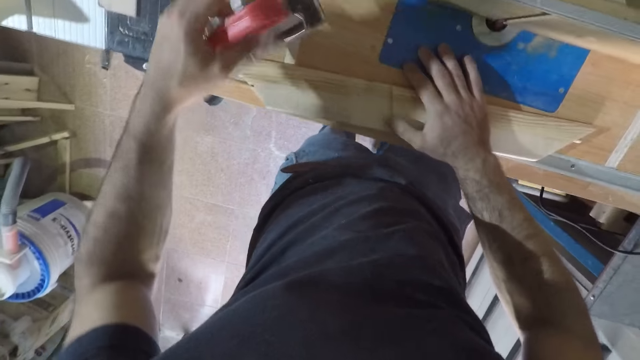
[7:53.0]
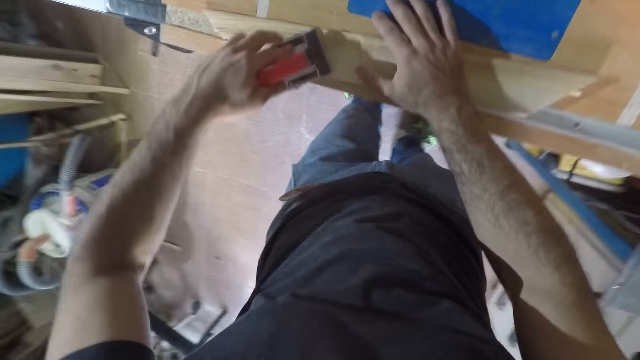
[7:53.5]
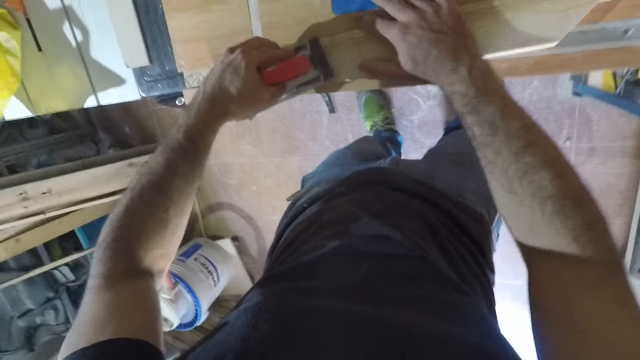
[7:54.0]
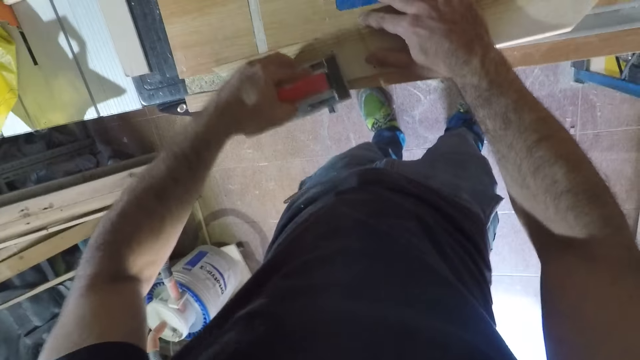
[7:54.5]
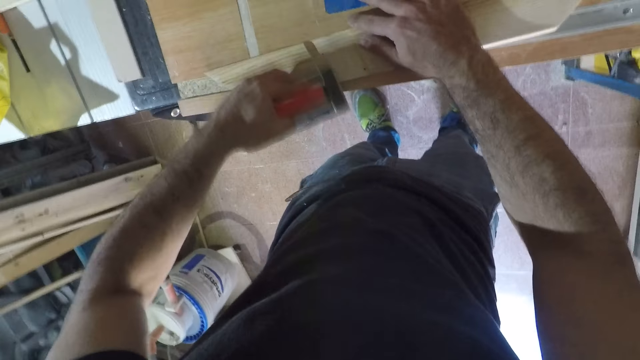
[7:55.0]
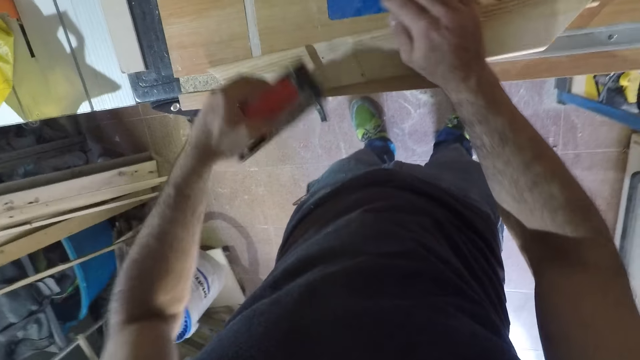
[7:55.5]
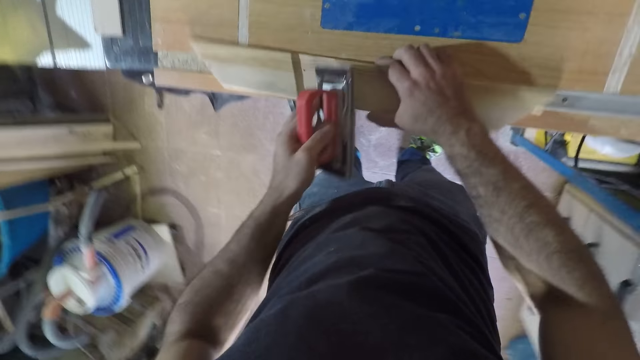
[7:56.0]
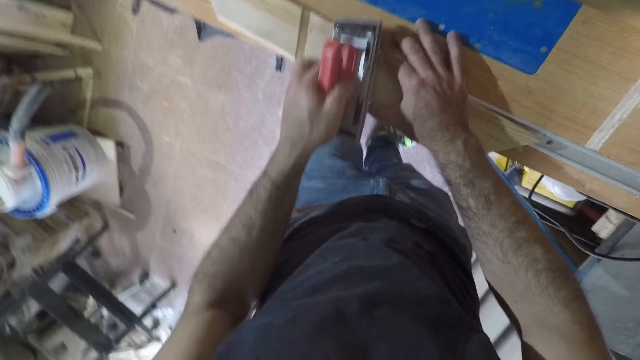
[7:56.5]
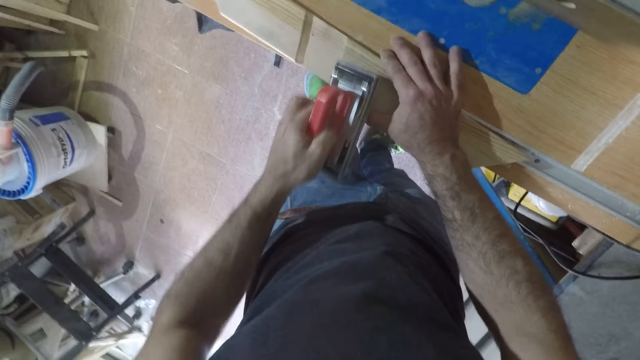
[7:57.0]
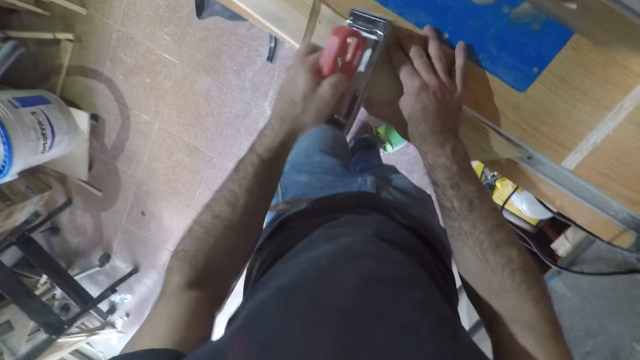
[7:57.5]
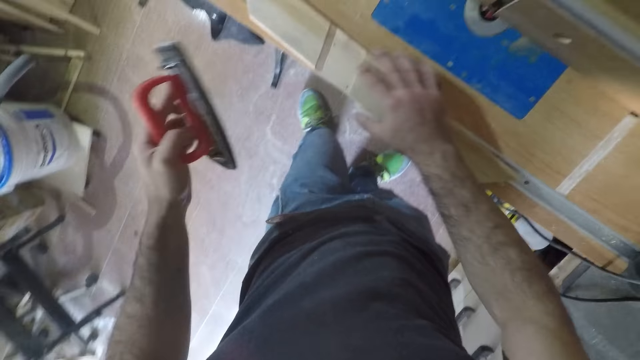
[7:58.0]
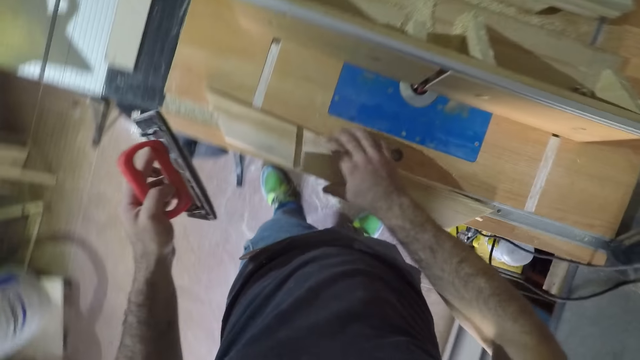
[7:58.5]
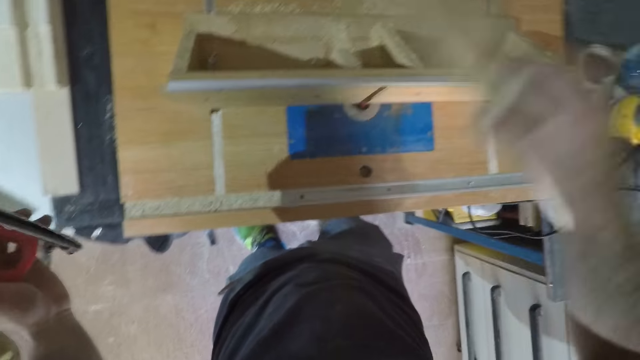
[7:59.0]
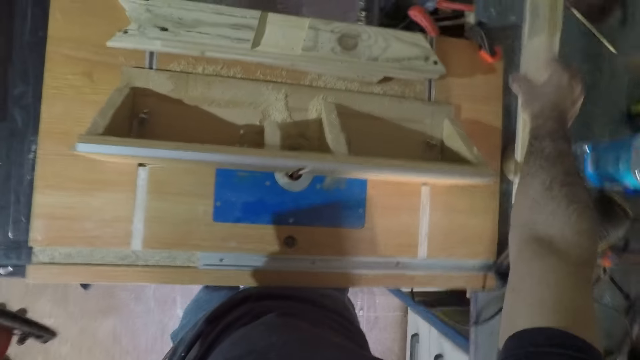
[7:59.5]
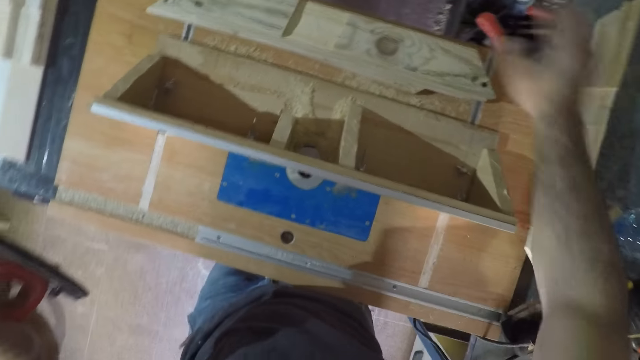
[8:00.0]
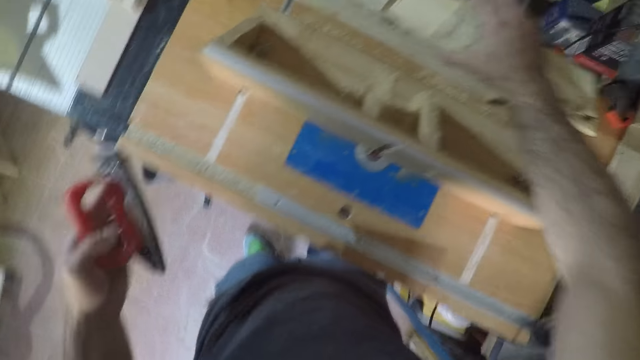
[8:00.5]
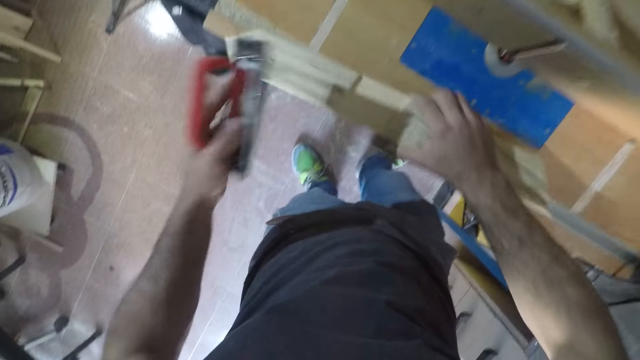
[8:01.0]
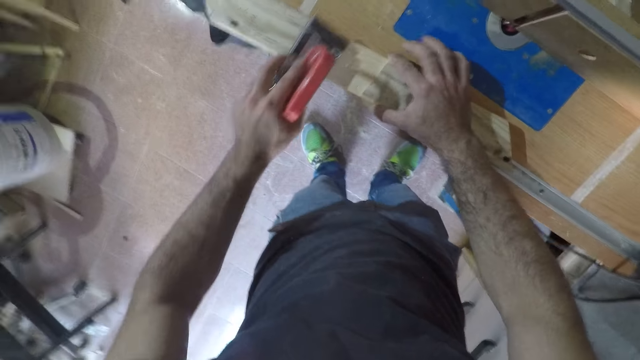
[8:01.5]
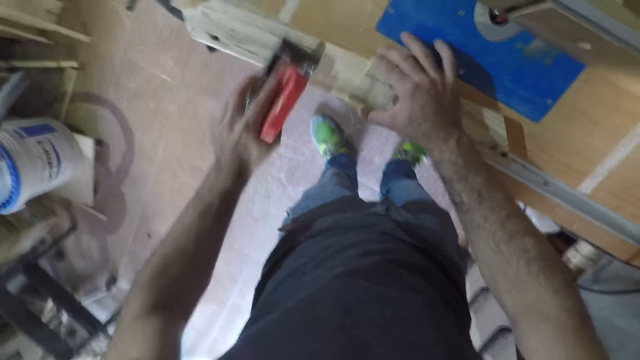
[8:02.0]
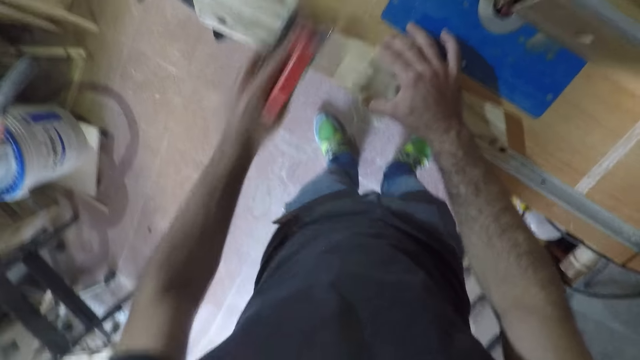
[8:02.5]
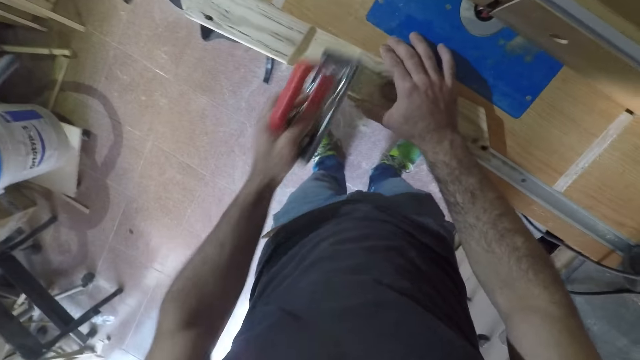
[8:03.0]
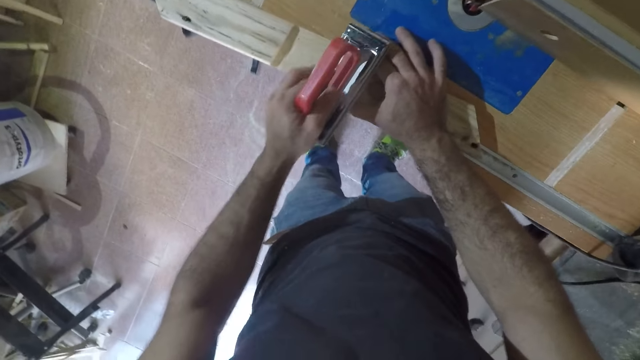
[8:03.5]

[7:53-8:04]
The camera wearer picks up the hand sander with his left hand. He continues to smoothen the wood with the hand sander, on a table. He stops scrubbing the piece of wood. He touches the piece of wood with the right hand. He picks up the wood from the table with his right hand. He drops the wood on the concrete. He picks up another wood with his right hand, from the table. He drops the wood on the table. He smoothens the wood with the hand sander, on the table.

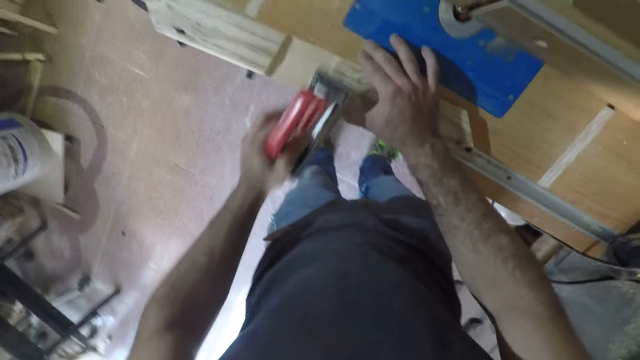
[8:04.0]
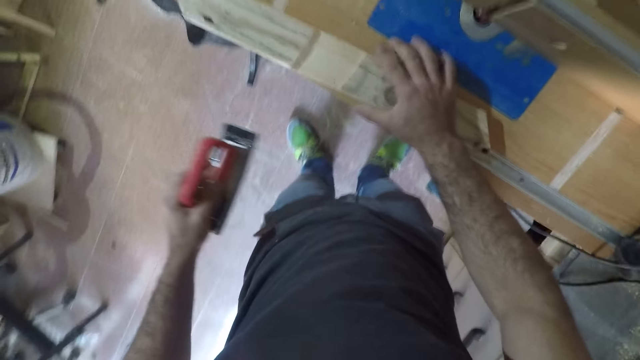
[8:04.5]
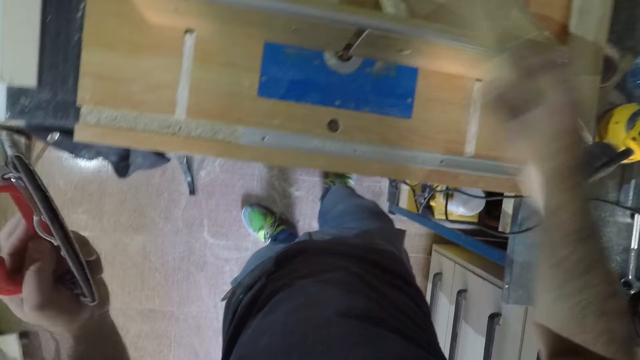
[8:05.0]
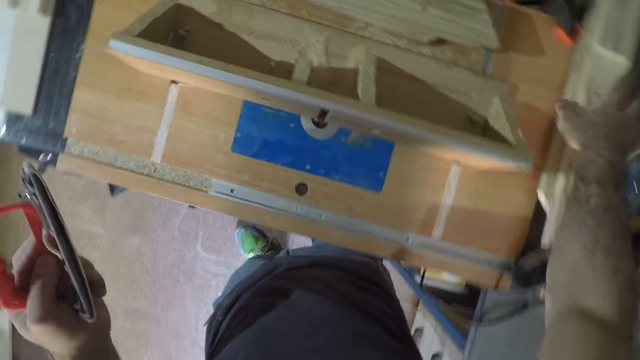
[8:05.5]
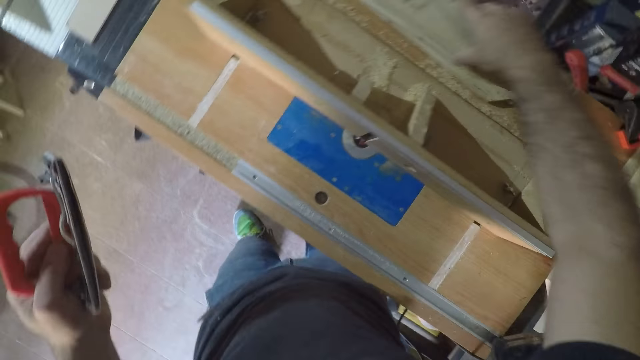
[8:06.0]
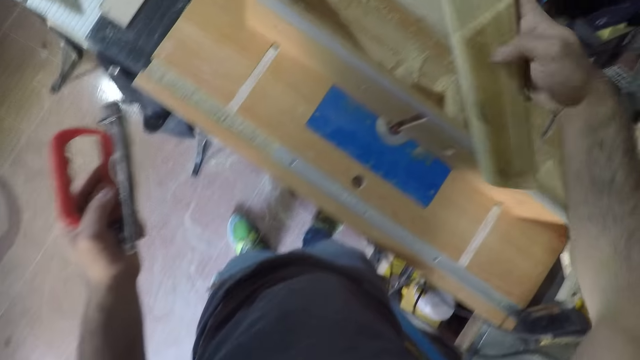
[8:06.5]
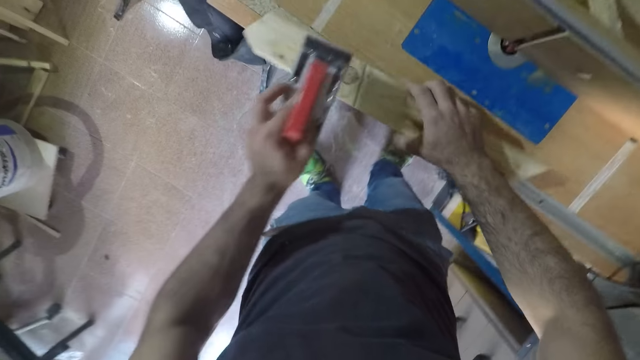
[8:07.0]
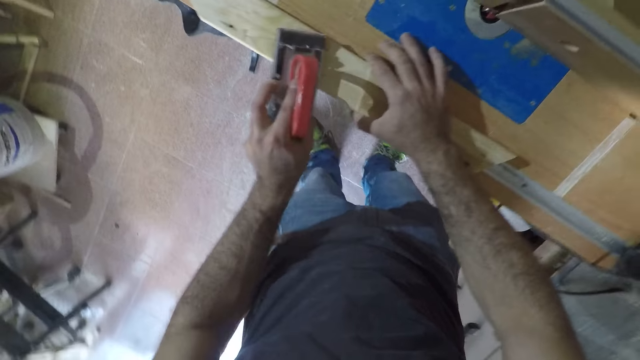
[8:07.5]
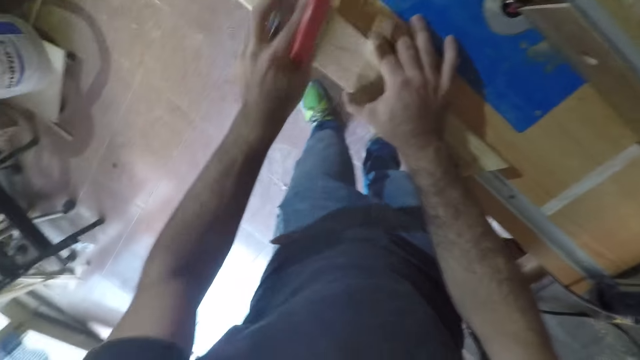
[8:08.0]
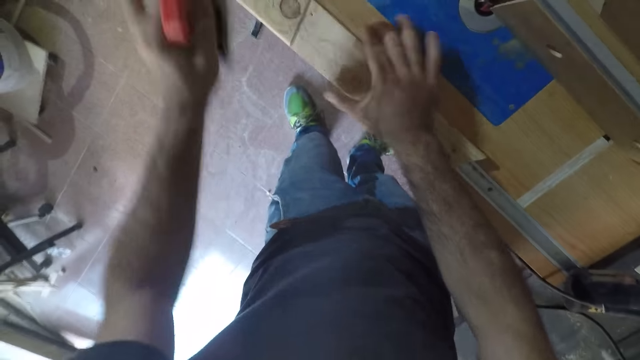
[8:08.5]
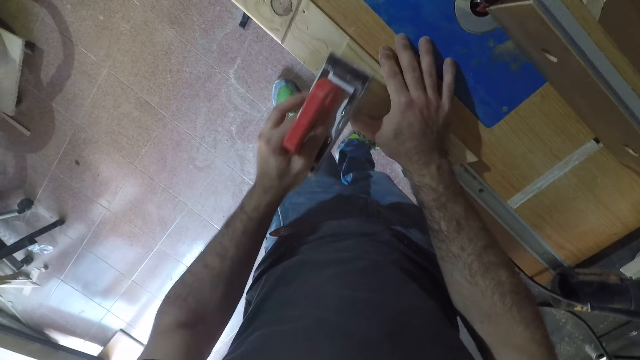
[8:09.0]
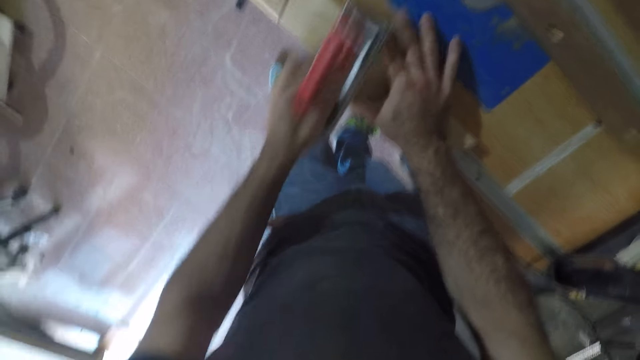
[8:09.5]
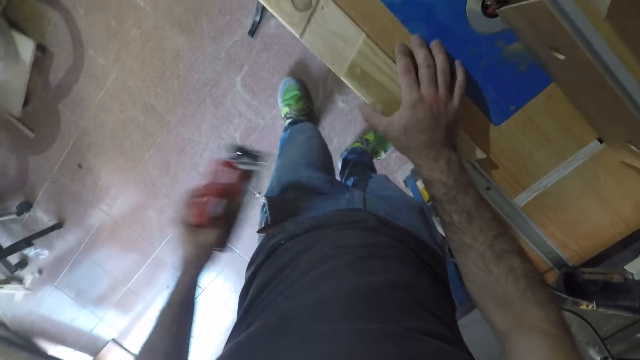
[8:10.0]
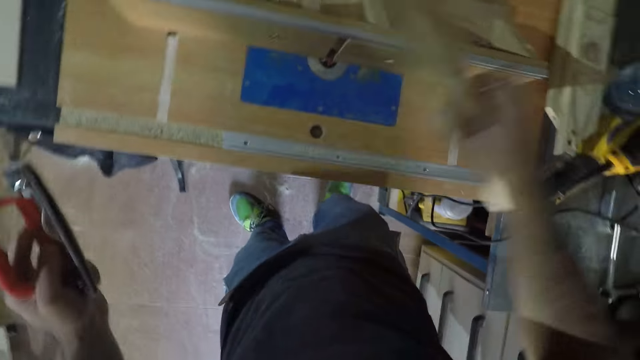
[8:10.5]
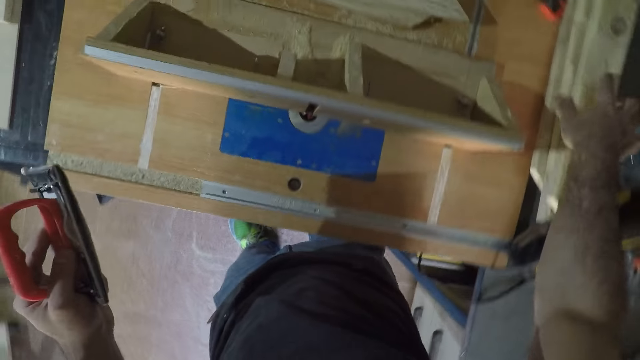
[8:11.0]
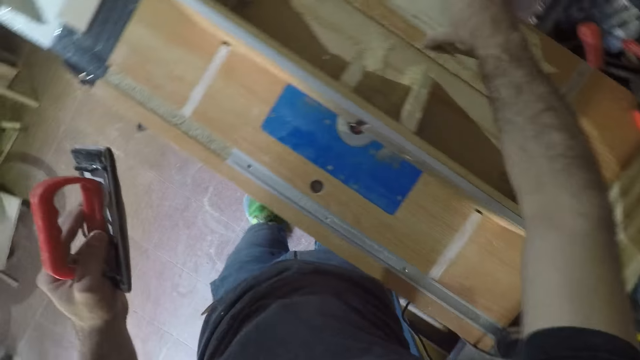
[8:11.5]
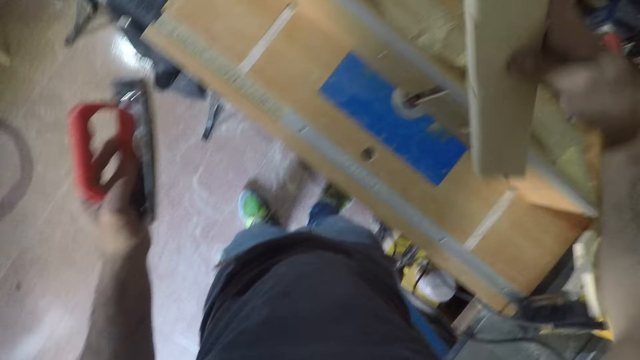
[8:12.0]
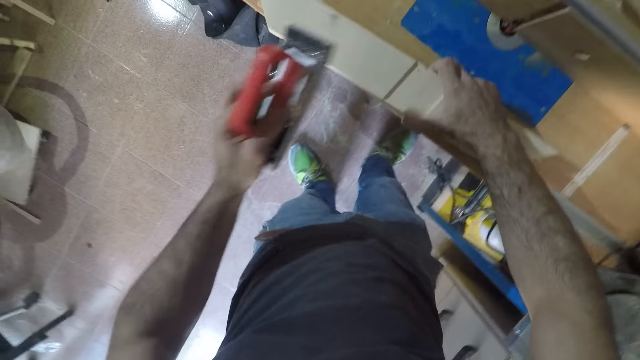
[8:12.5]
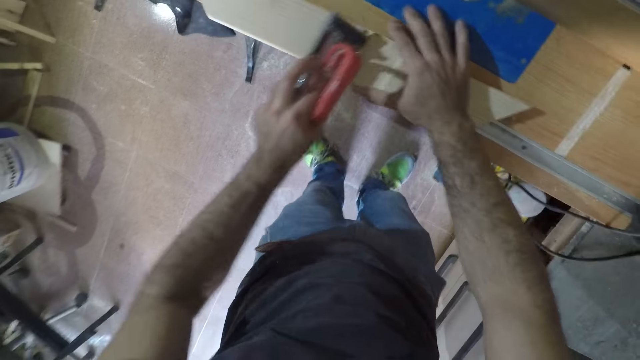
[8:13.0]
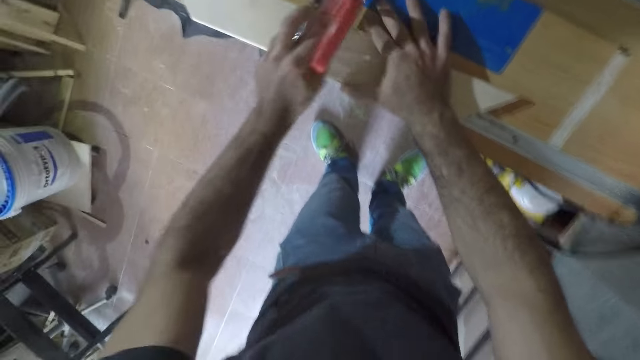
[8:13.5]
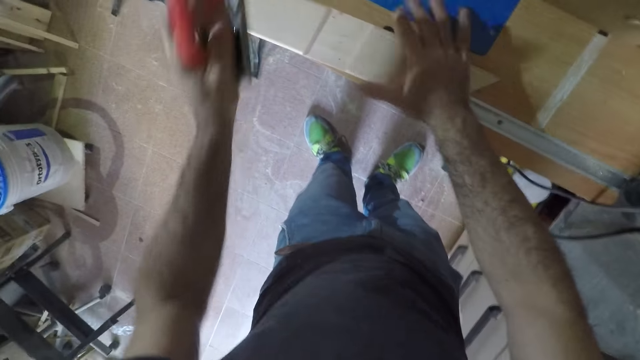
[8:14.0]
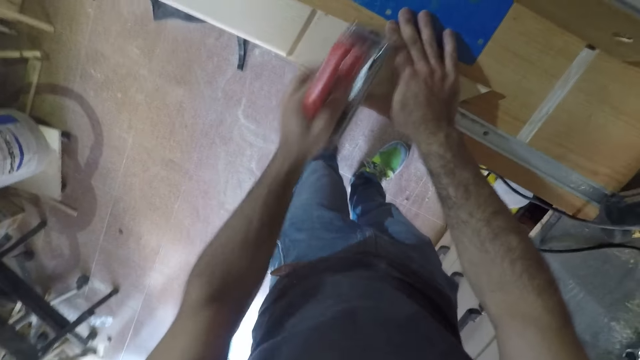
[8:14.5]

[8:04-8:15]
The camera wearer stops scrubbing the piece of wood. He picks up the piece of wood. He drops the wood on the other wood, on the concrete. He picks up another wood with his right hand, from the table. He puts down the piece of wood on the table. He smoothens the wood with the hand sander on the table. He stops scrubbing the piece of wood. He drops the wood on the other woods, on the concrete. He picks up another wood with his right hand, from the table. He puts down the piece of wood on the table. He smoothens the wood with the hand sander, on the table.
